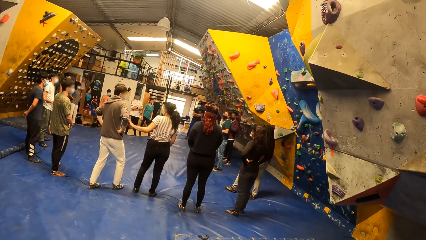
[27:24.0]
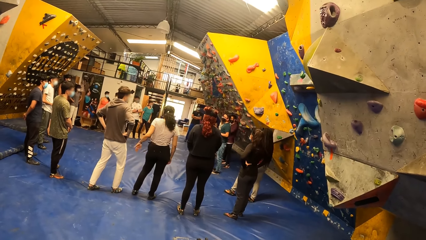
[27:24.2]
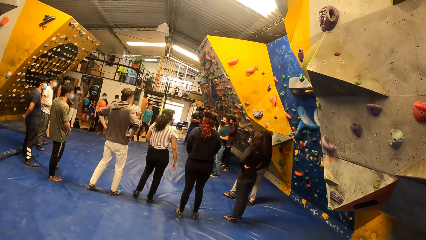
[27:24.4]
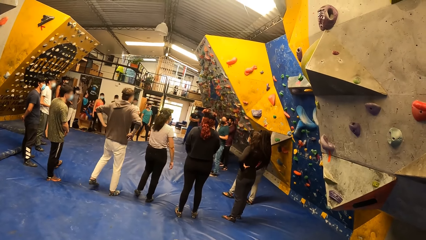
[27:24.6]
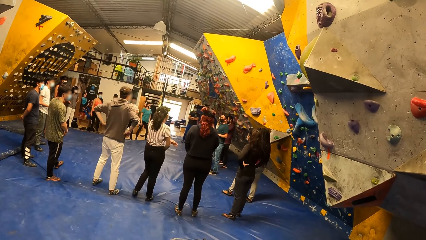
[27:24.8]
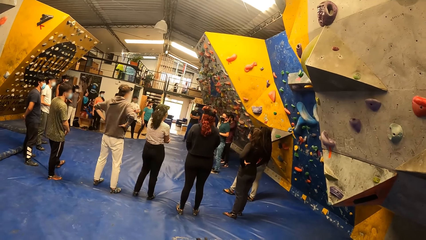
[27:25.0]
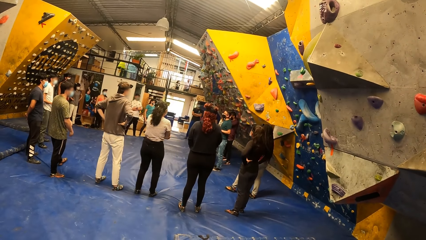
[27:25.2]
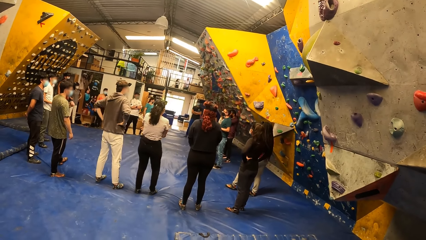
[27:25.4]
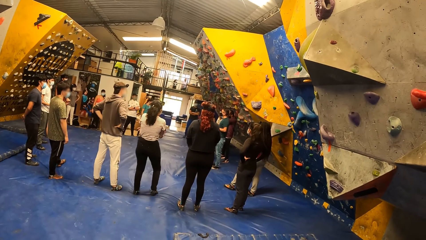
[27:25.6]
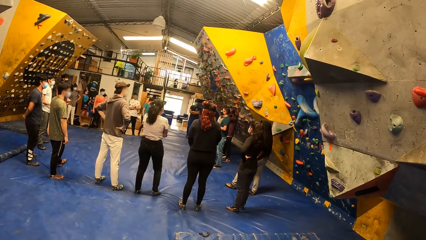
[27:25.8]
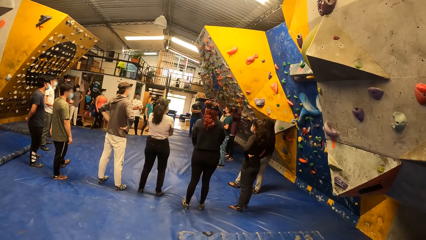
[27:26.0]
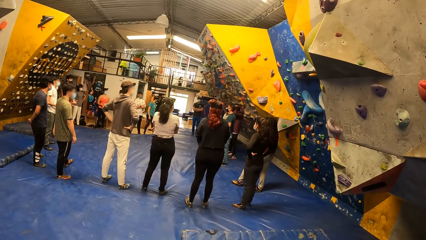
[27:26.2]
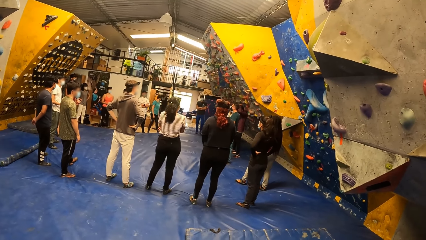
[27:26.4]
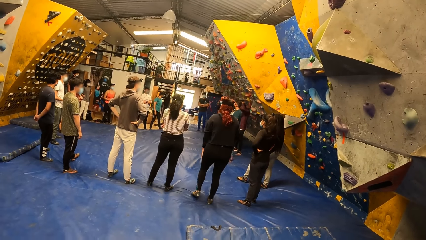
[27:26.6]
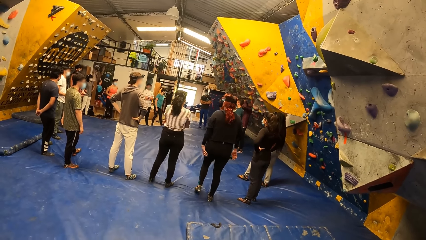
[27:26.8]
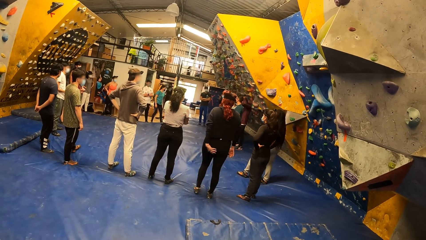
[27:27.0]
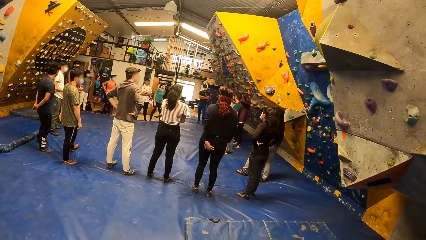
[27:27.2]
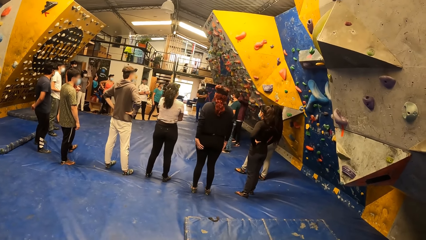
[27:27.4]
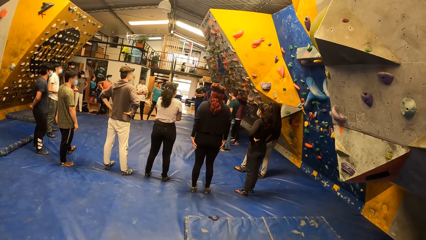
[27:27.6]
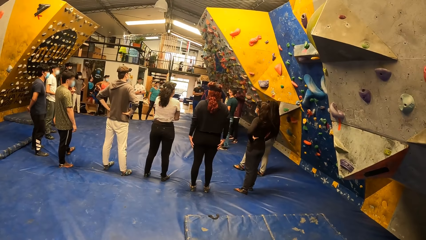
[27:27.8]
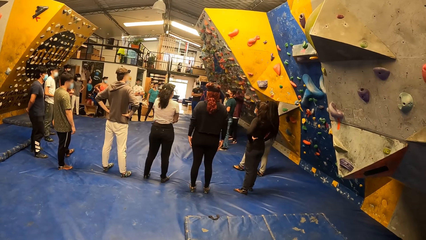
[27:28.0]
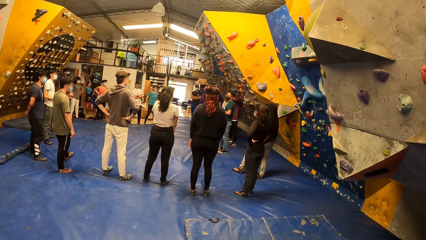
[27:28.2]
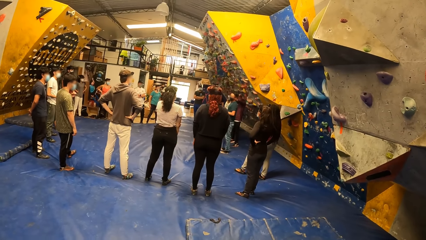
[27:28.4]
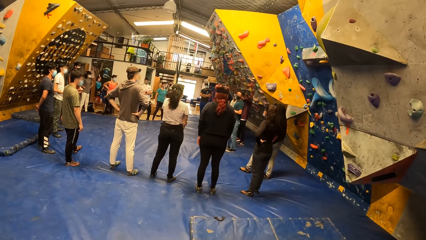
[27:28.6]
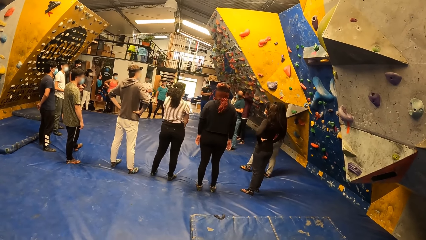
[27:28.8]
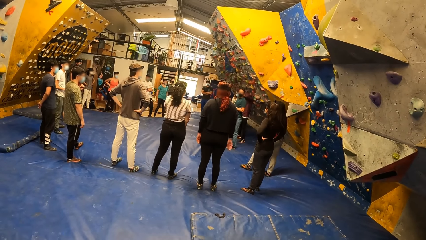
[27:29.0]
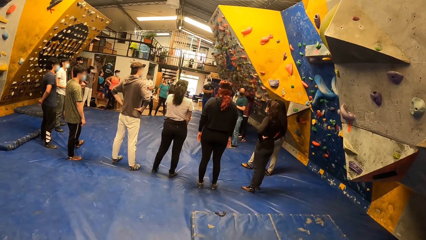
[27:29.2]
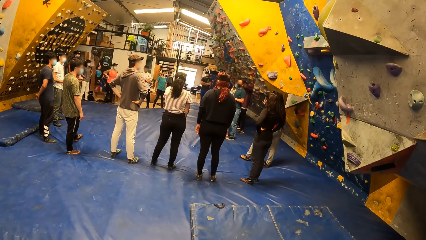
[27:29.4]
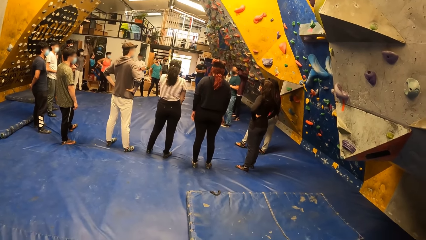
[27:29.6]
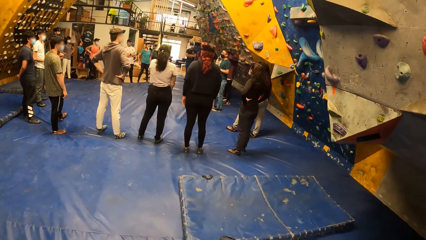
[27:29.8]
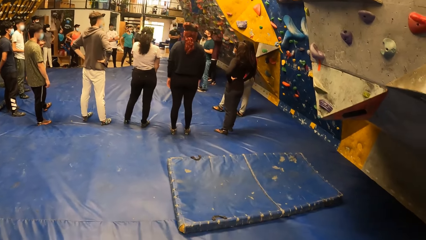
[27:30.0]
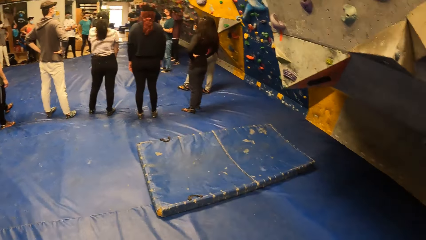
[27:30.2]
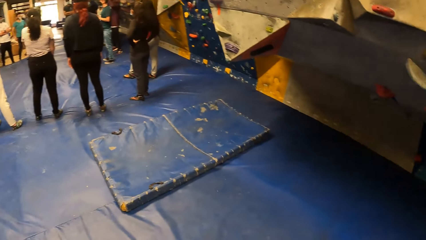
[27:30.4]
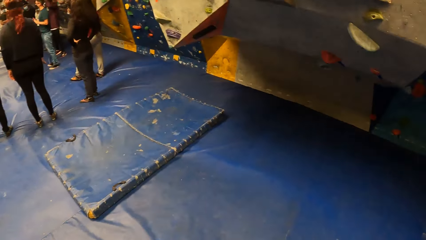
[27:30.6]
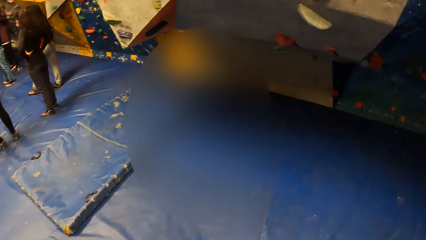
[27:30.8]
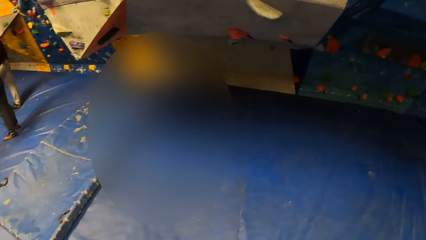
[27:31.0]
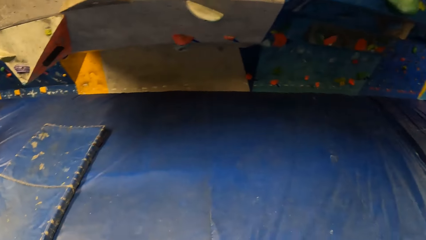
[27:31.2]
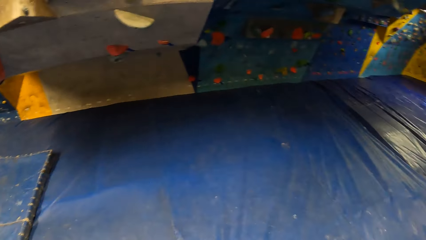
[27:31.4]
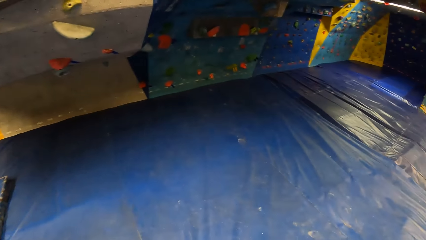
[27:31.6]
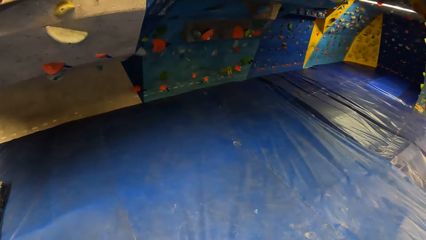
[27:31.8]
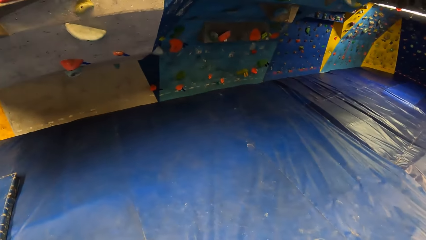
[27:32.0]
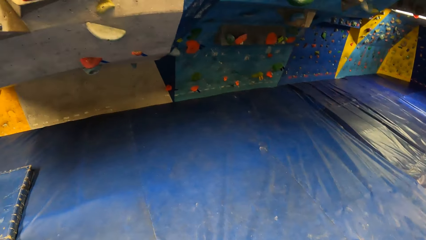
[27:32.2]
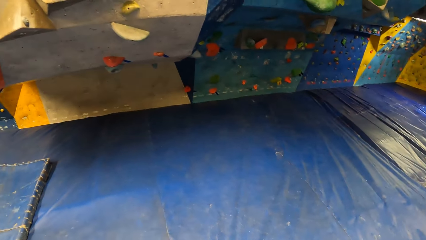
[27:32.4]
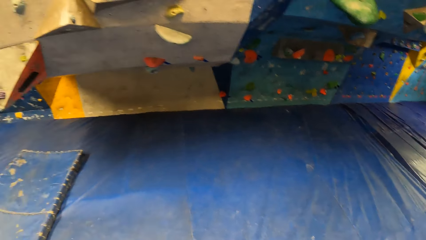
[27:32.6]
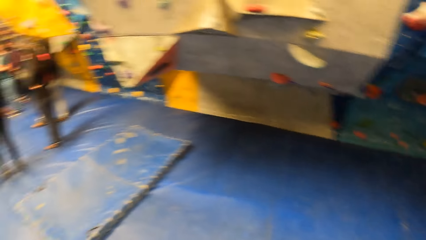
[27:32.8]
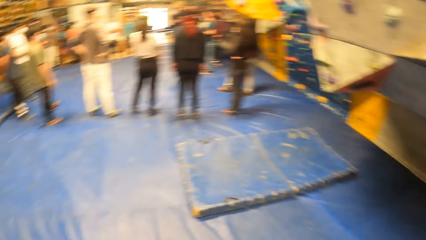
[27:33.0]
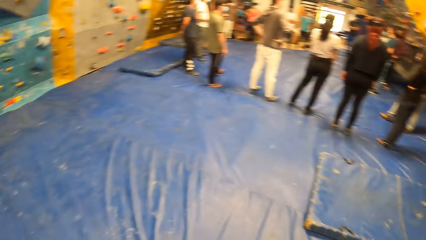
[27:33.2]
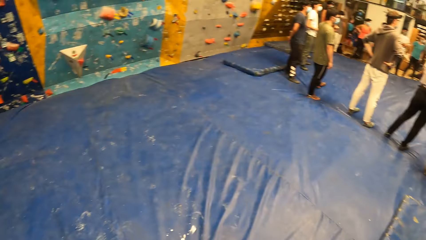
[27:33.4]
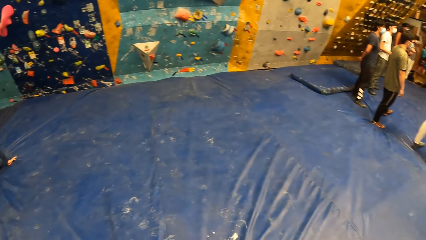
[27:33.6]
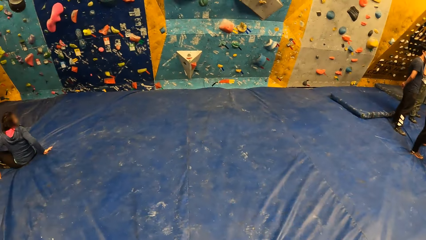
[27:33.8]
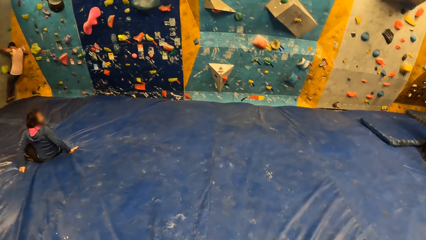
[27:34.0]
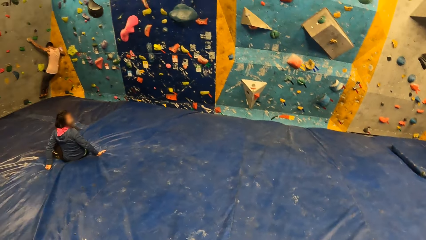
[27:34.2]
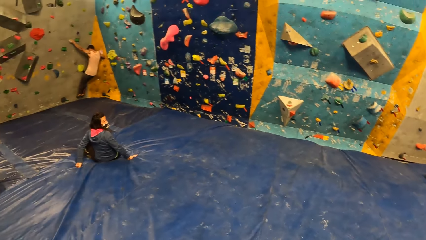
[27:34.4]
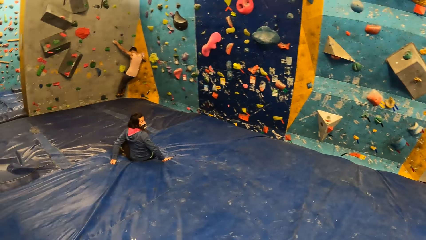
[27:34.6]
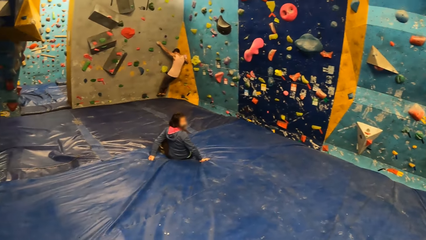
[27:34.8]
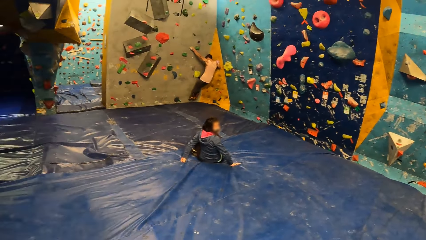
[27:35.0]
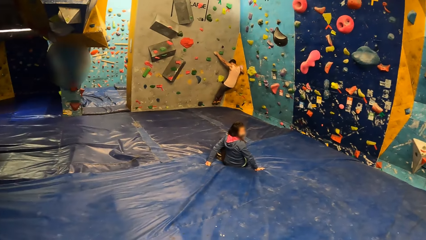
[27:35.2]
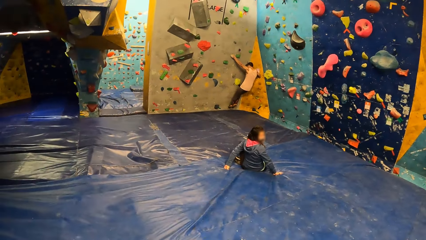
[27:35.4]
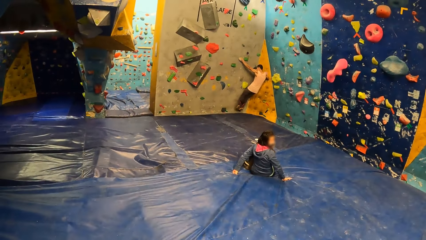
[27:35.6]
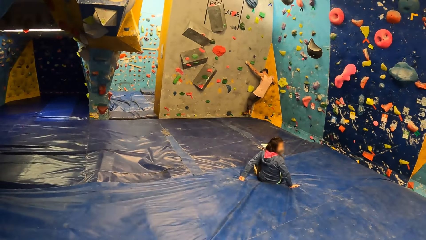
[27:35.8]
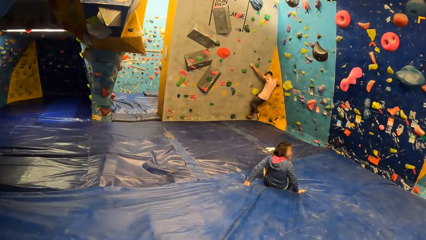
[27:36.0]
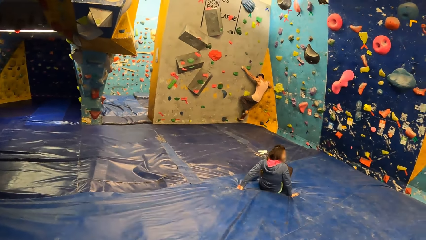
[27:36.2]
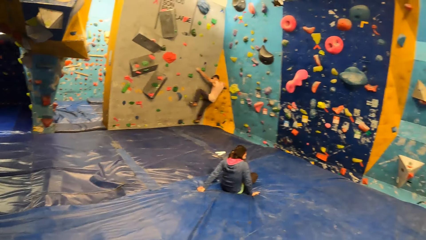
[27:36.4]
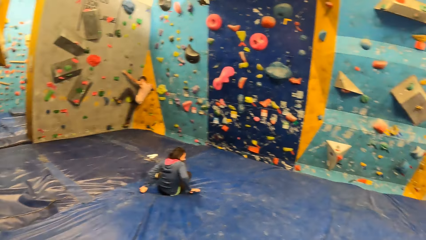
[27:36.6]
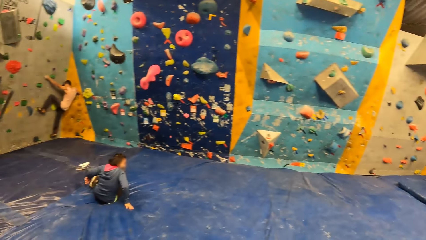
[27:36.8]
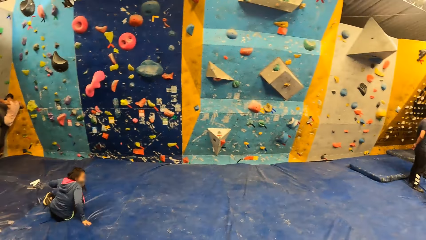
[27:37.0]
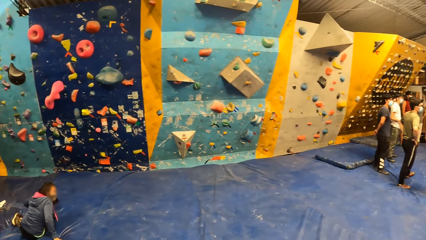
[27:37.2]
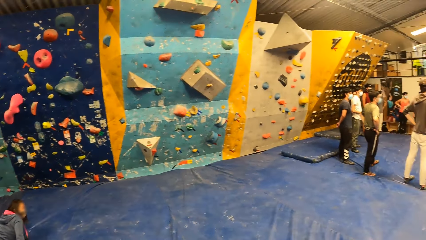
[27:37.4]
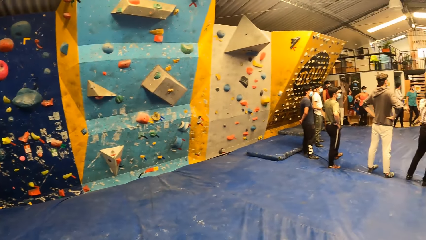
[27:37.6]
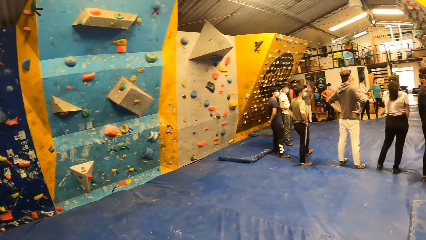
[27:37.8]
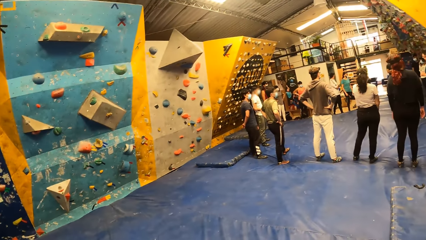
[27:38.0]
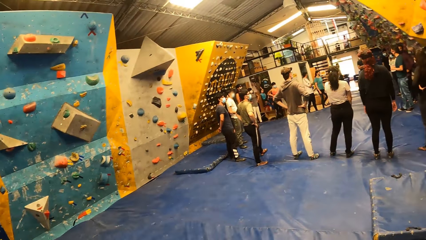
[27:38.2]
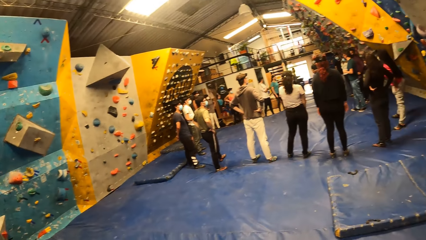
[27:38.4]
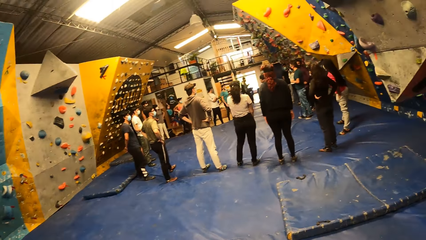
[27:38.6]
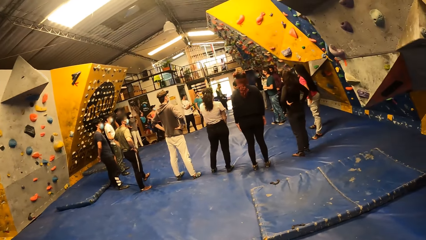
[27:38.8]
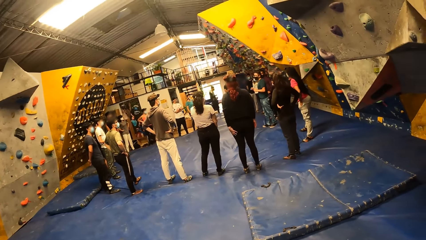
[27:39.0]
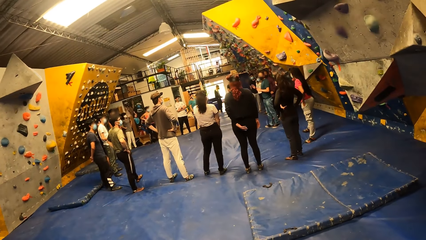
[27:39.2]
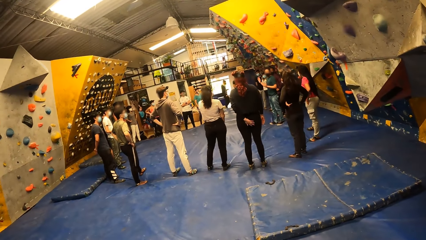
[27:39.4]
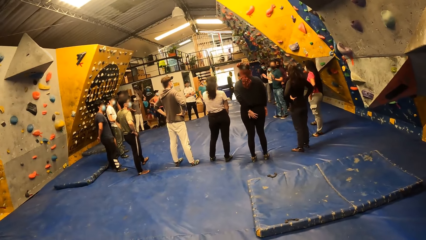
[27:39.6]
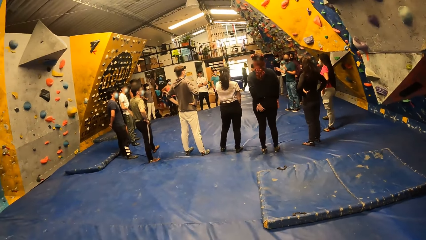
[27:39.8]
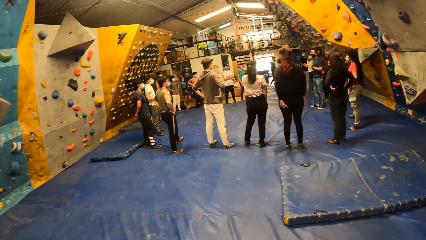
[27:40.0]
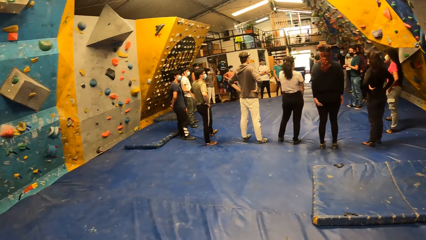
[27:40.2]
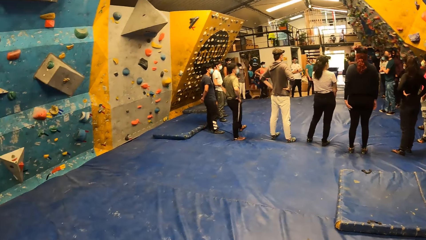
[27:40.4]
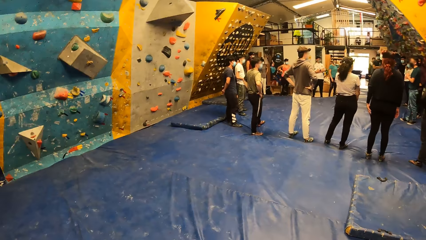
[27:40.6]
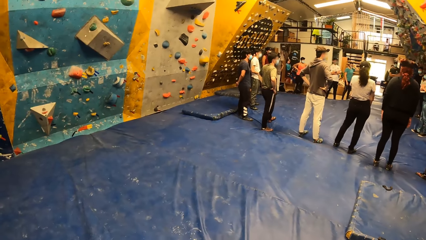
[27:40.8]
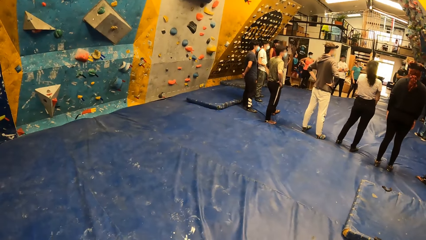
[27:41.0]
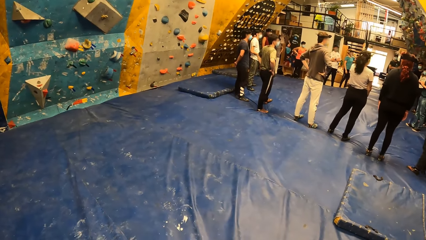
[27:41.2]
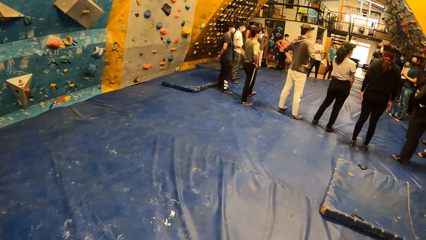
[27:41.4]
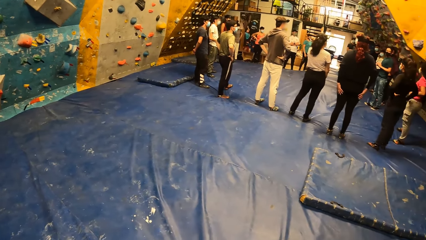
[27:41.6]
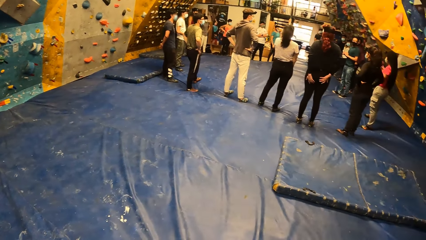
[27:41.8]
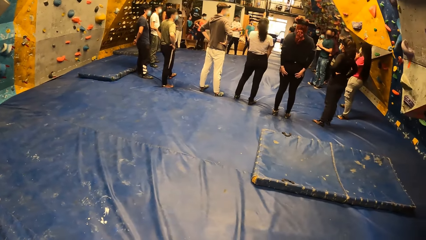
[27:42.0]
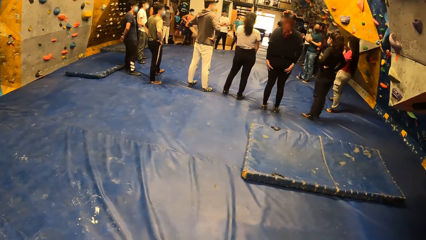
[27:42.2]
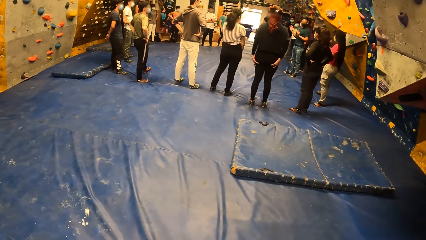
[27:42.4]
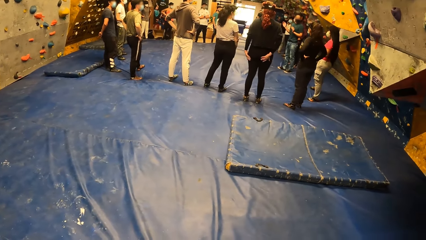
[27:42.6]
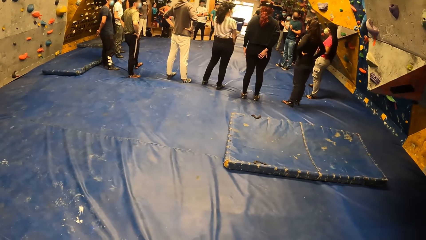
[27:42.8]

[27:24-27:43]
The camera wearer looks around. The man climbs the bouldering wall.
